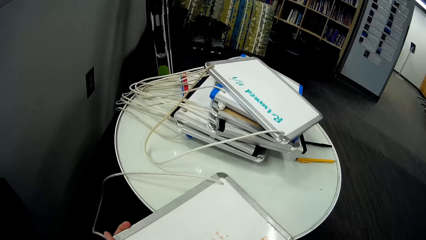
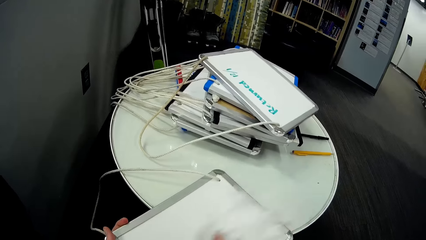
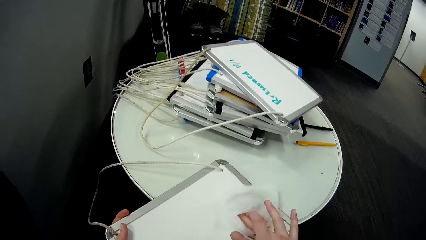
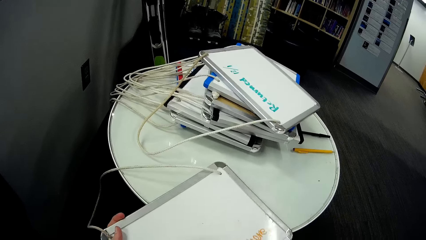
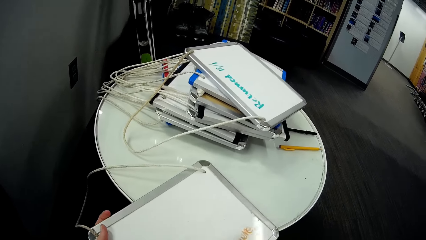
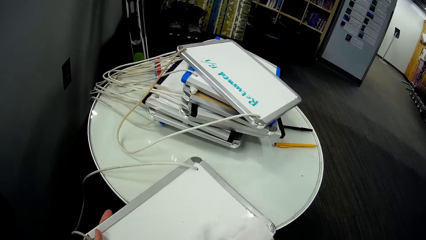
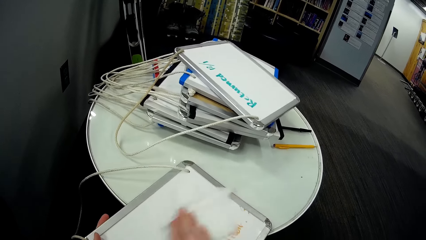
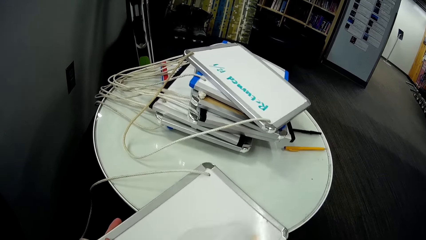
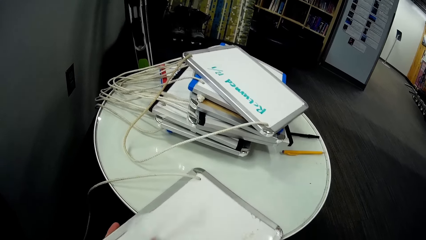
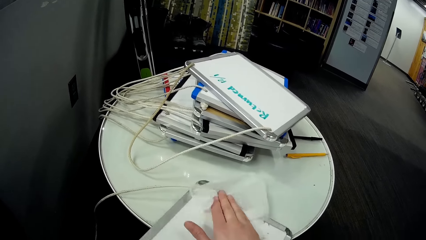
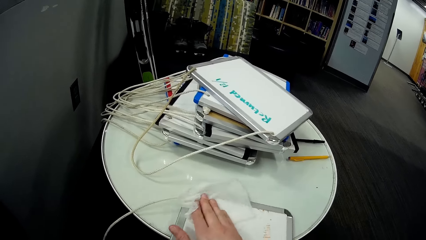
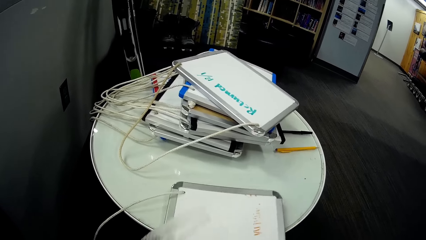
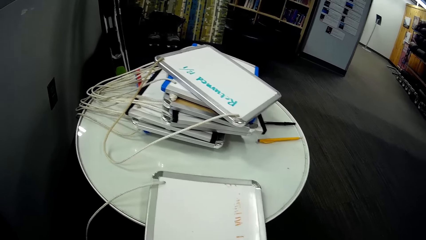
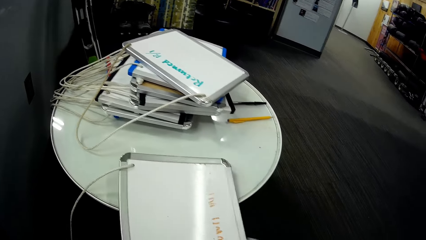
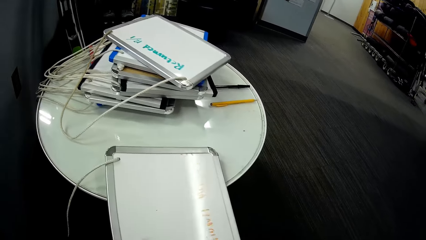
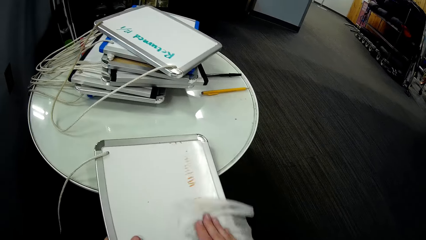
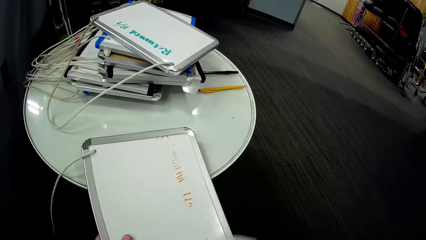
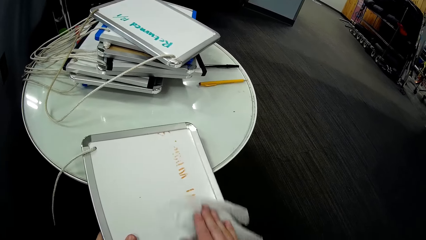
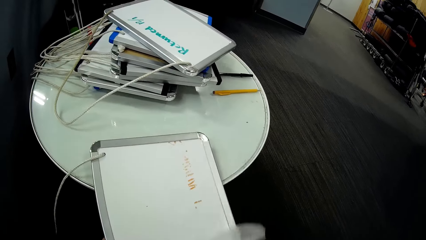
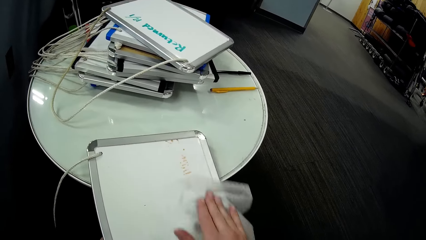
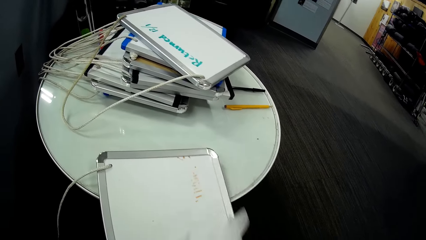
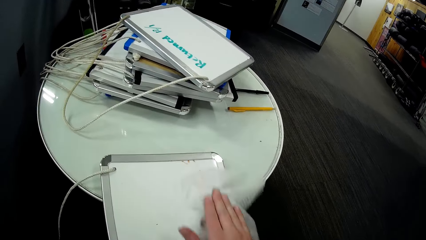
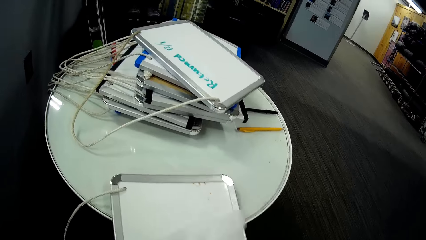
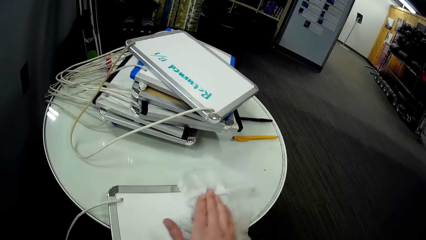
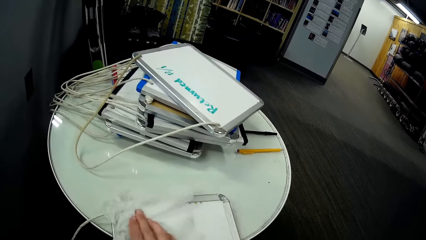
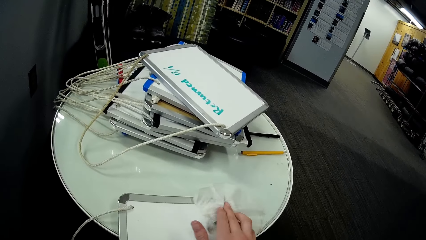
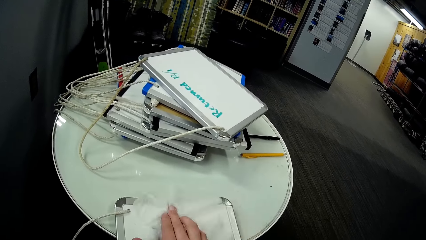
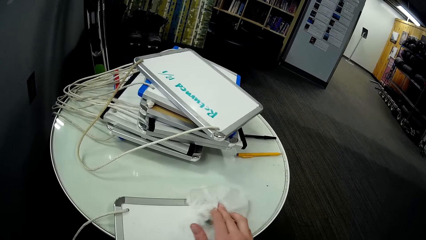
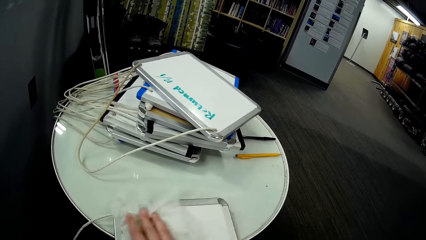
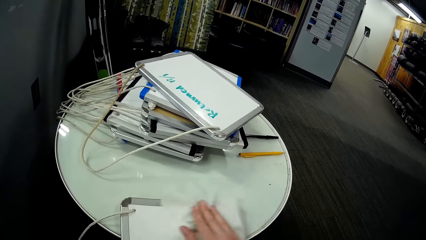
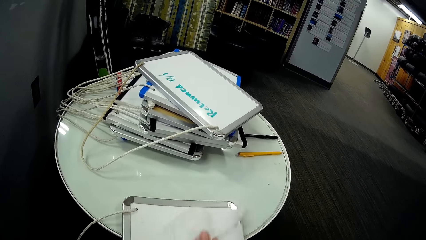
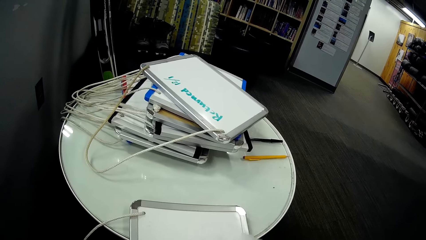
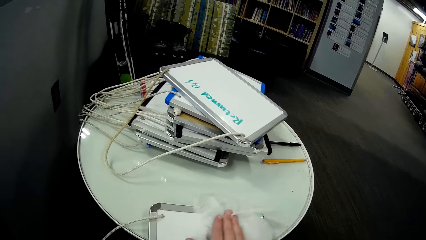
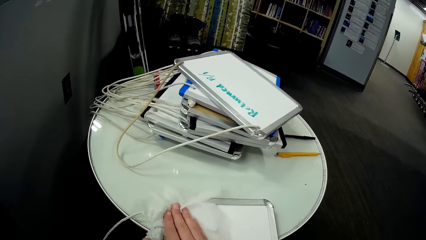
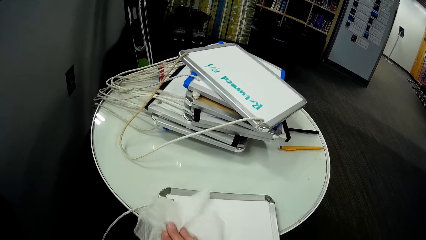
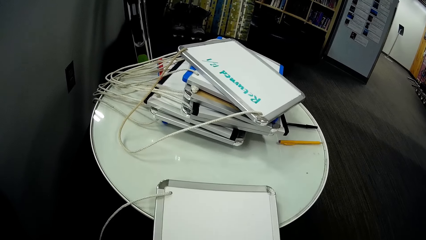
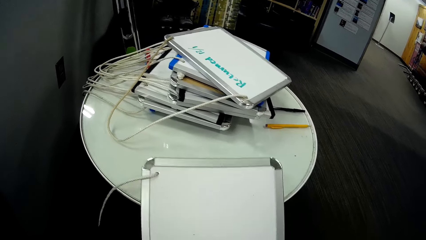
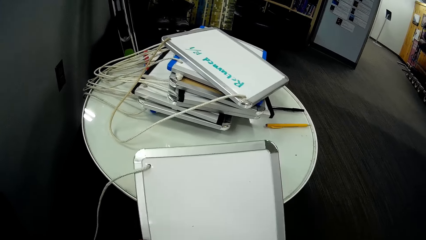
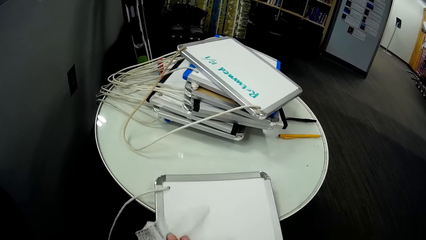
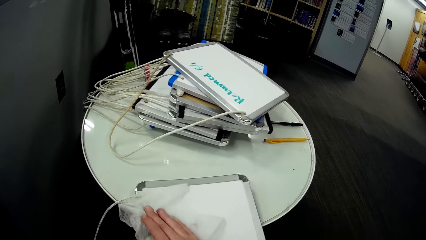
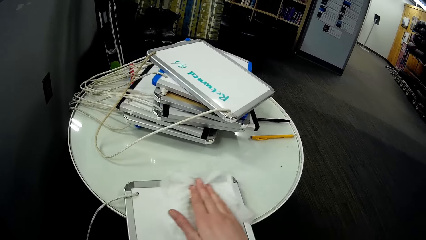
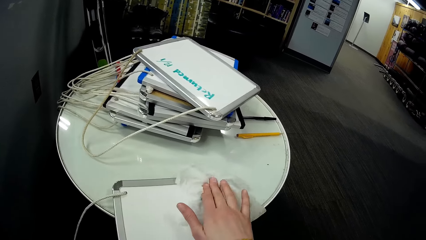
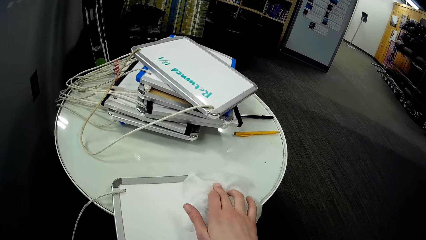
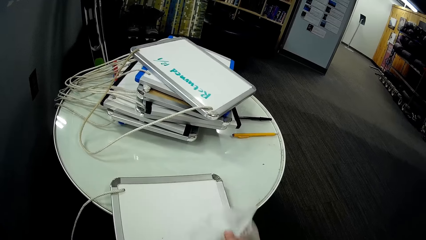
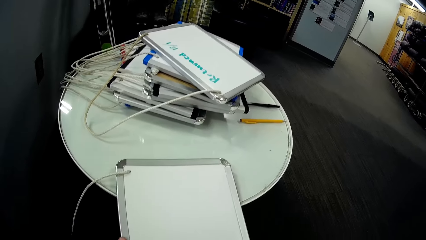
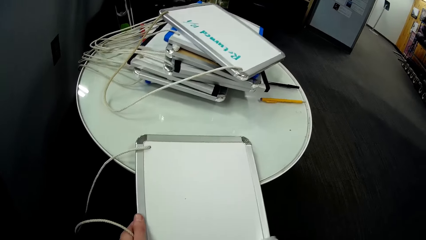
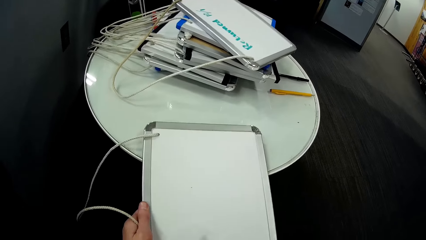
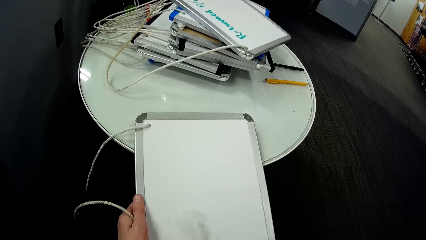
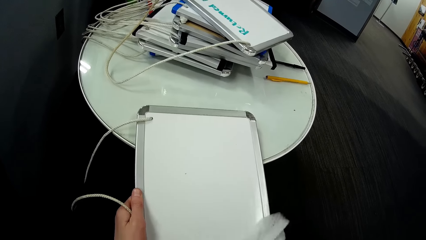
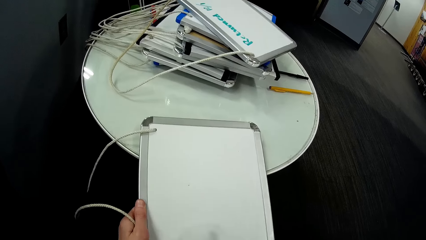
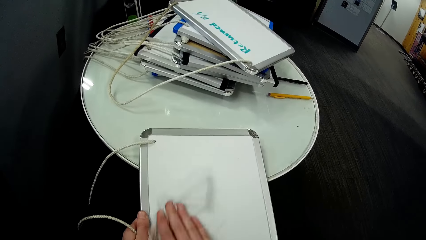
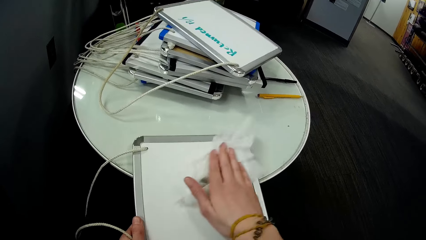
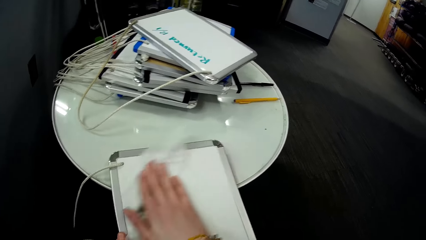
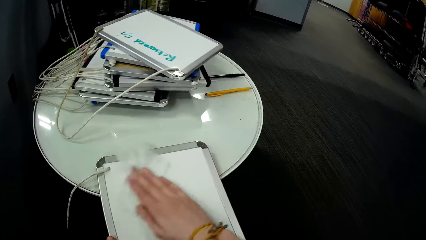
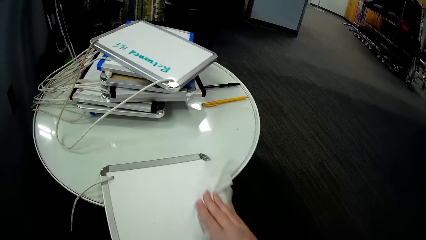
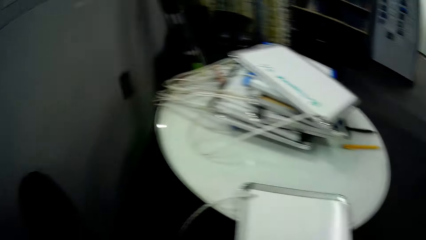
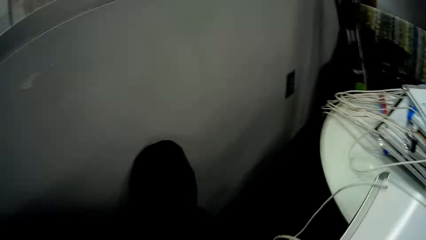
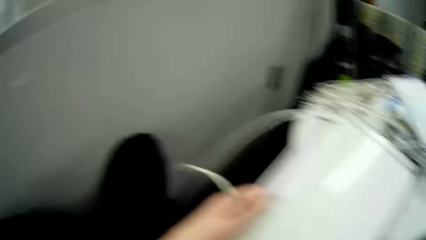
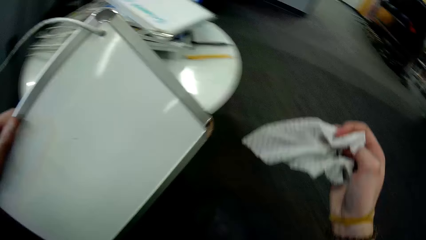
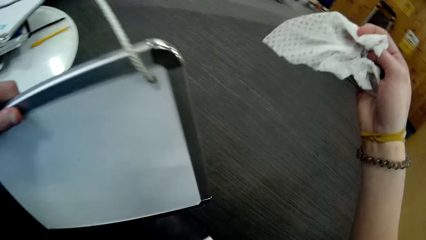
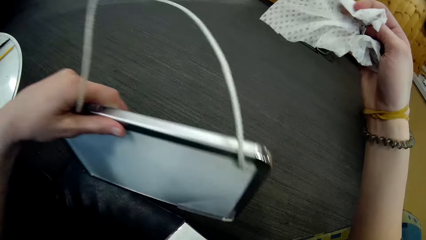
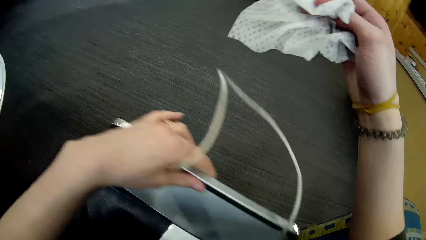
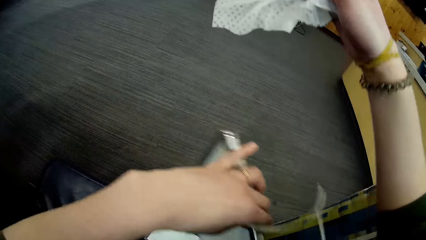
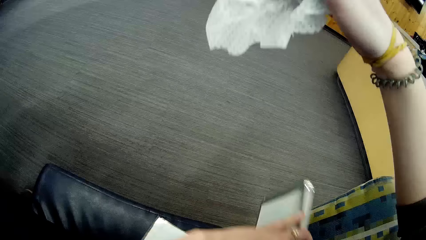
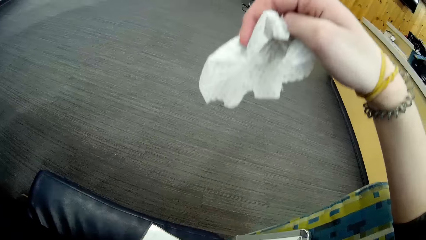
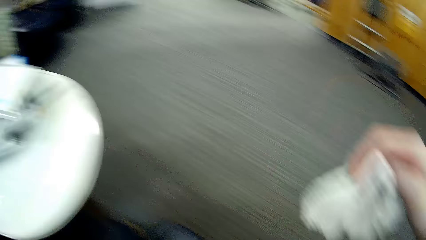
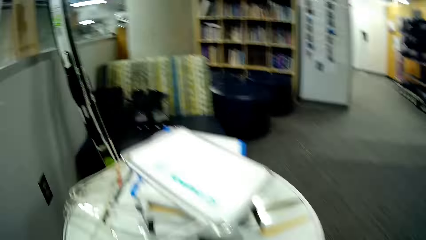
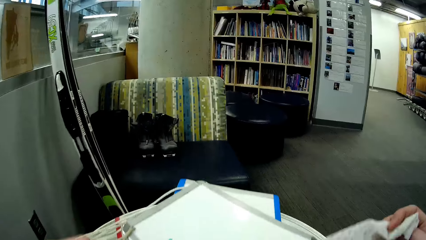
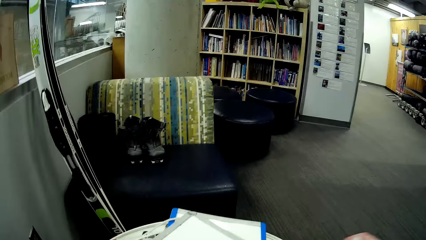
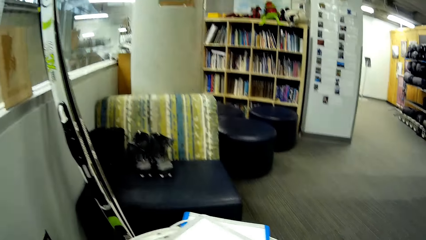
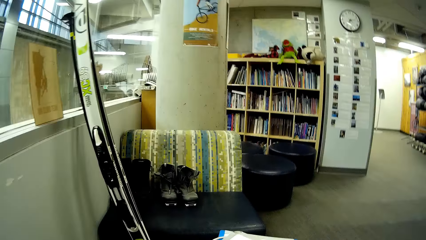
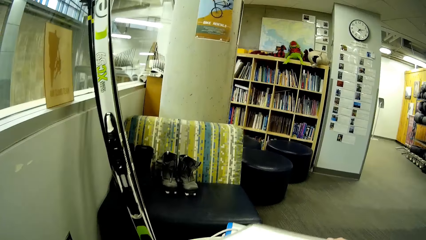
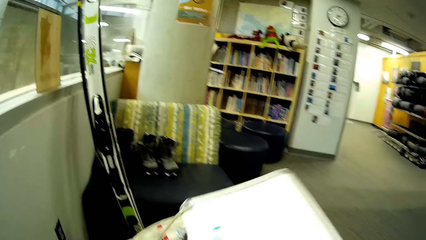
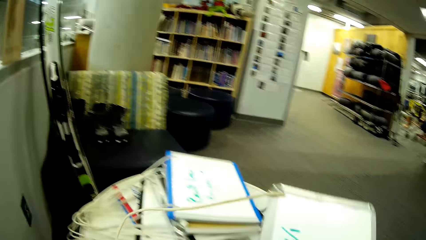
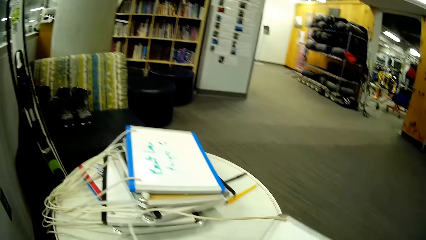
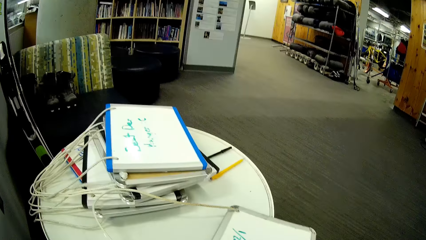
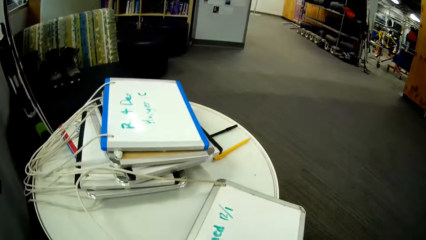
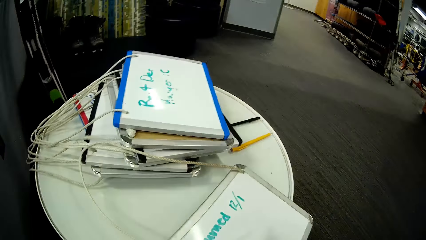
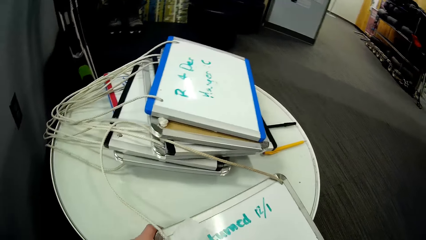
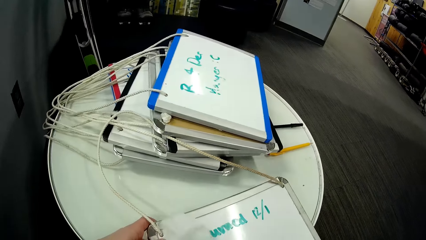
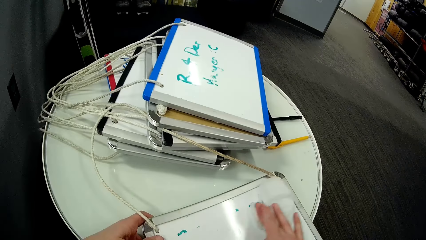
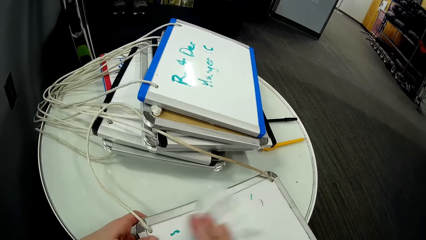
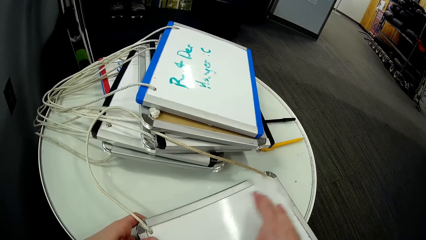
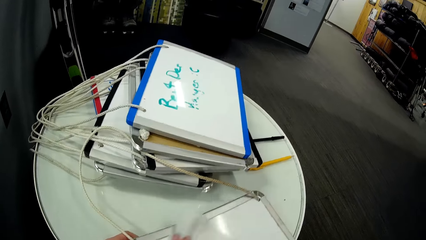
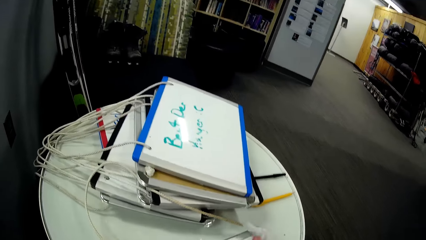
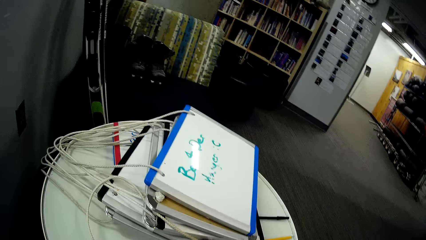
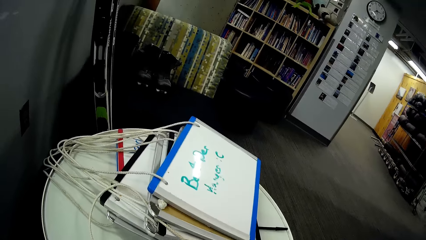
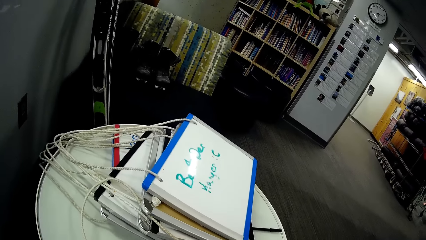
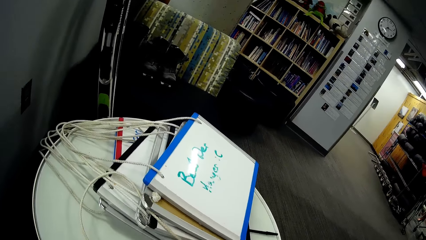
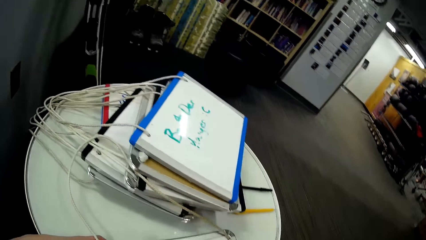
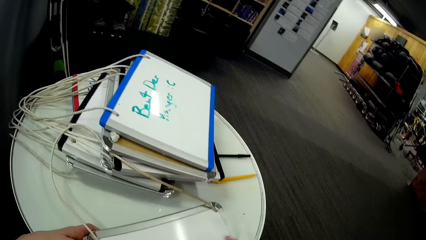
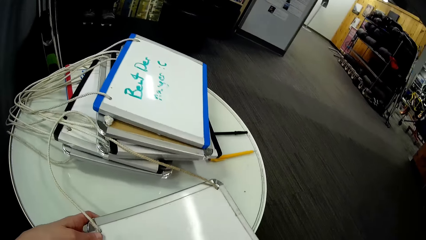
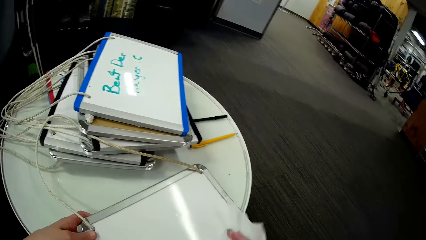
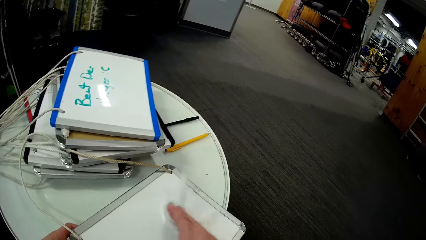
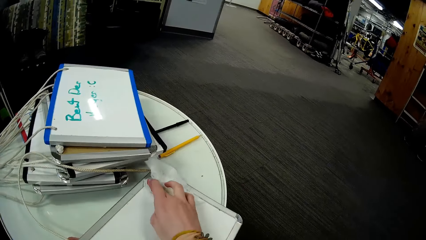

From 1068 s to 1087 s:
The camera wearer leans the white board on the couch.
